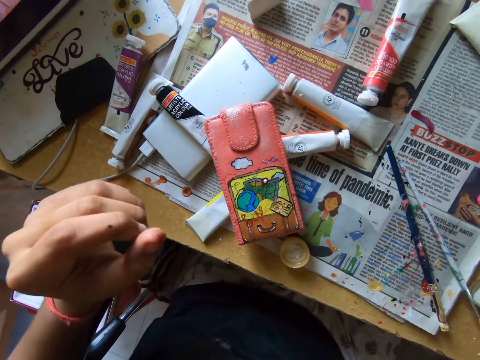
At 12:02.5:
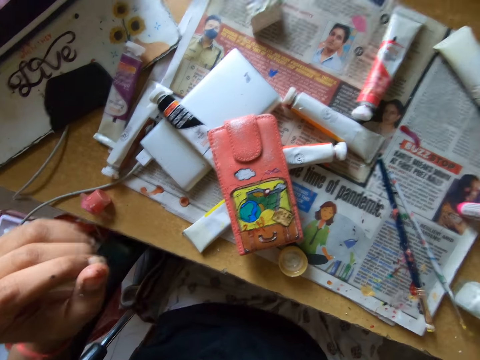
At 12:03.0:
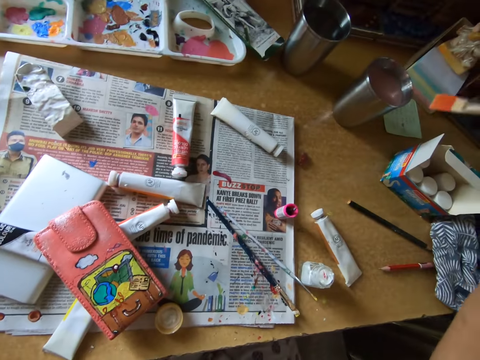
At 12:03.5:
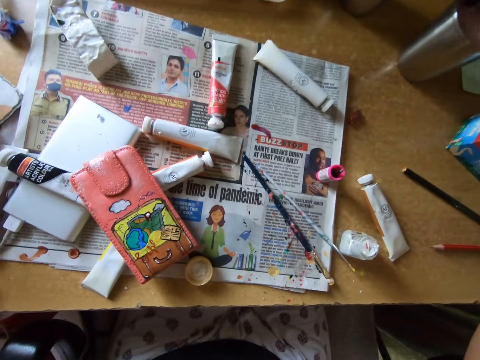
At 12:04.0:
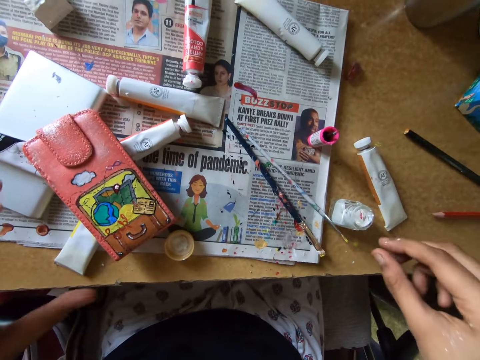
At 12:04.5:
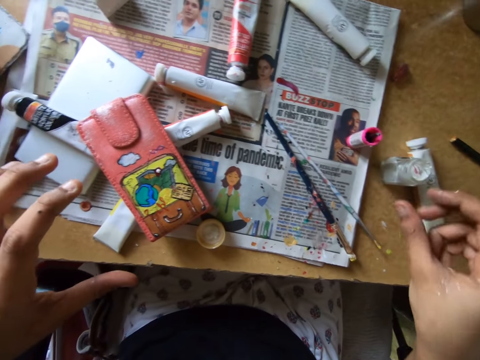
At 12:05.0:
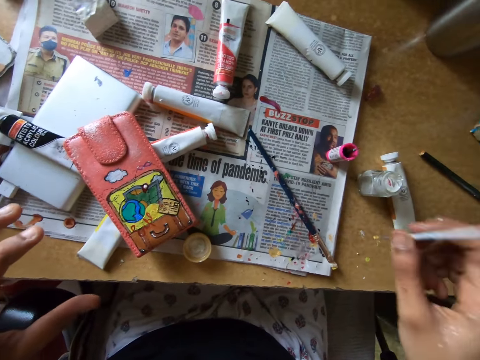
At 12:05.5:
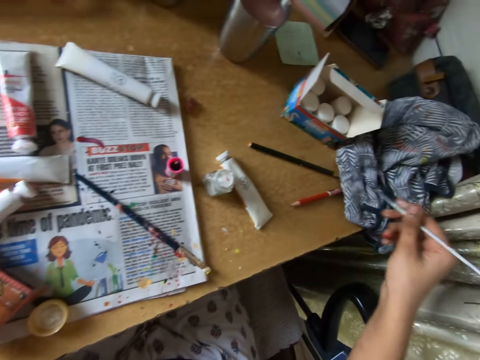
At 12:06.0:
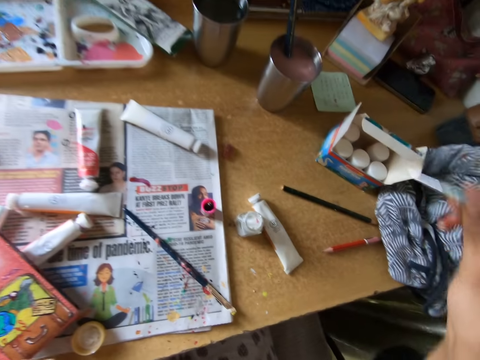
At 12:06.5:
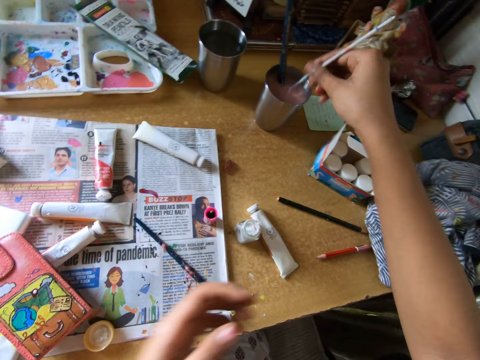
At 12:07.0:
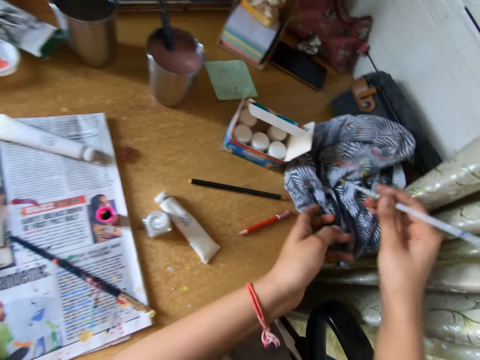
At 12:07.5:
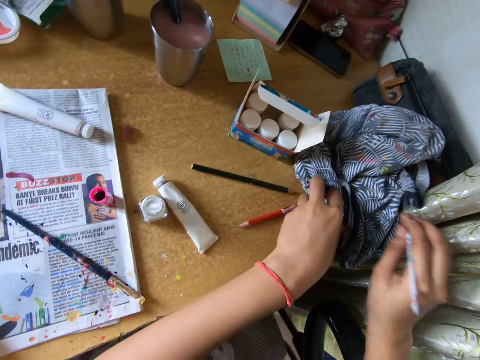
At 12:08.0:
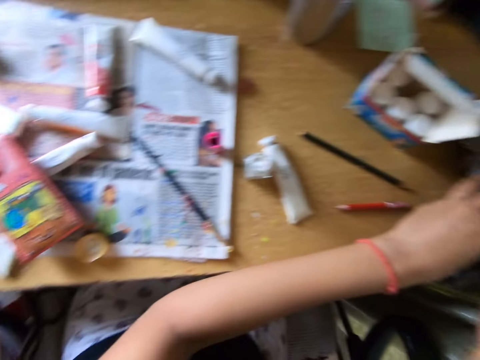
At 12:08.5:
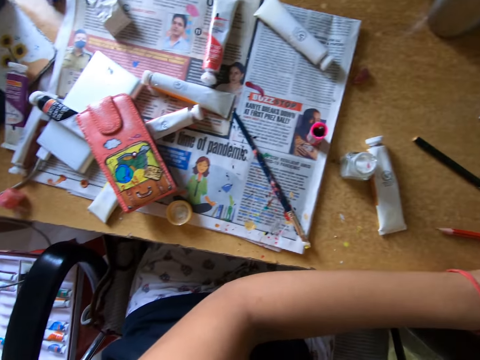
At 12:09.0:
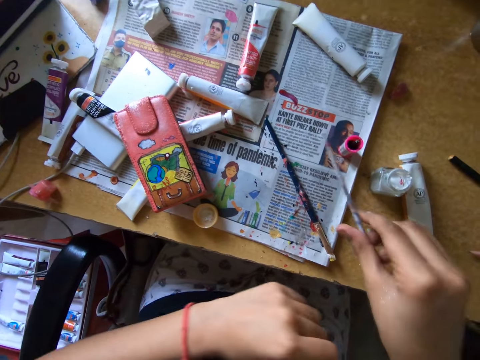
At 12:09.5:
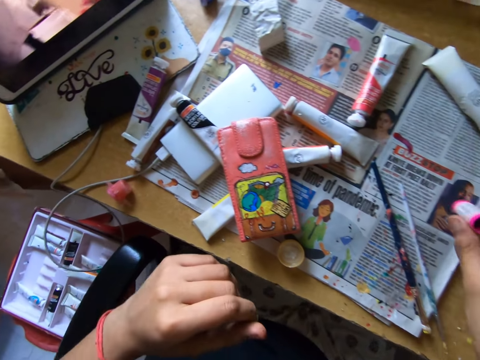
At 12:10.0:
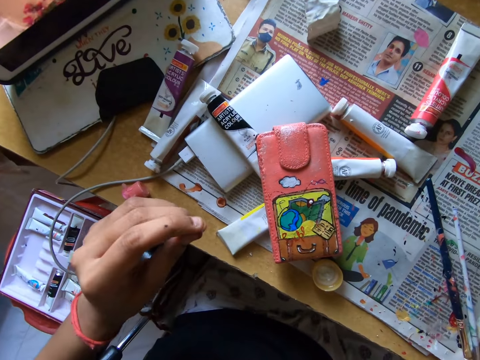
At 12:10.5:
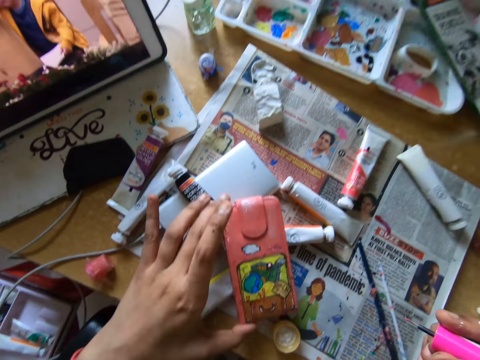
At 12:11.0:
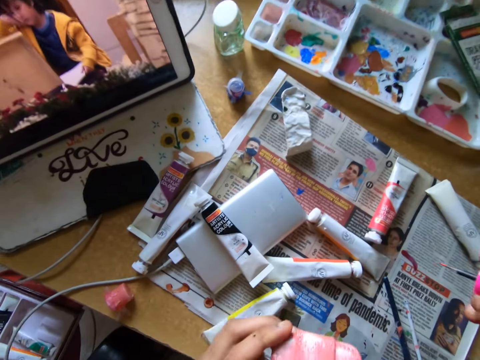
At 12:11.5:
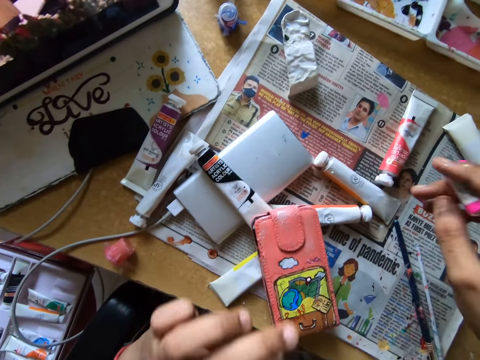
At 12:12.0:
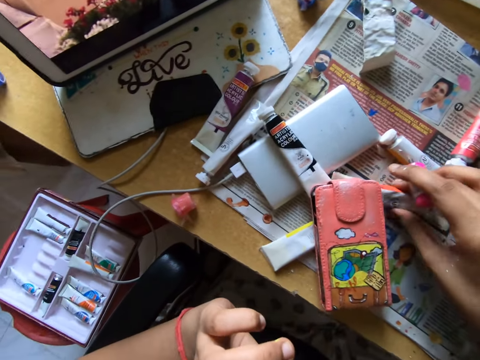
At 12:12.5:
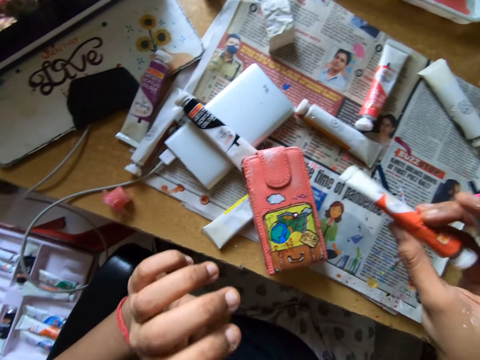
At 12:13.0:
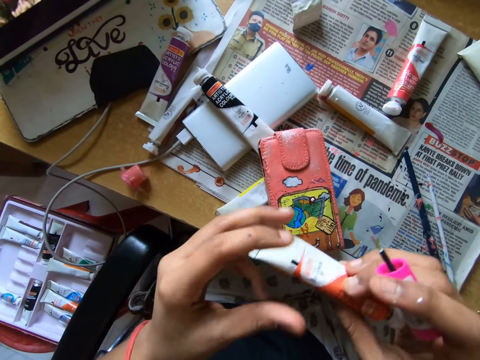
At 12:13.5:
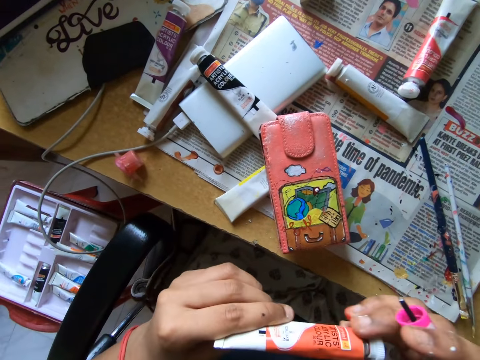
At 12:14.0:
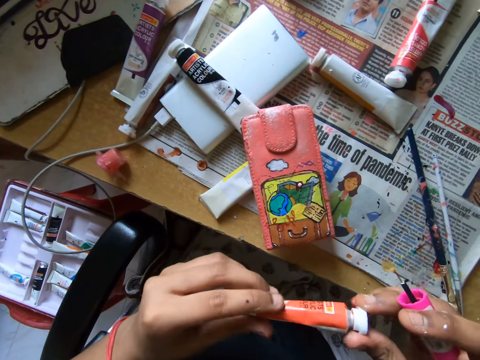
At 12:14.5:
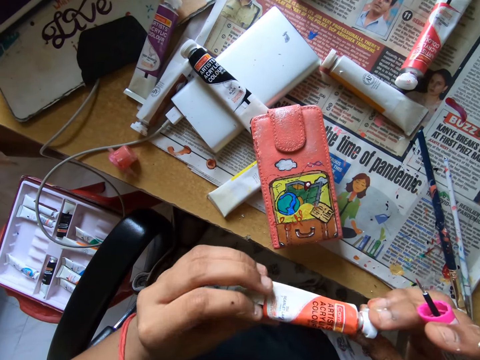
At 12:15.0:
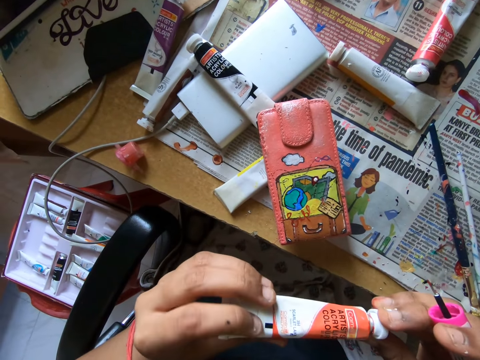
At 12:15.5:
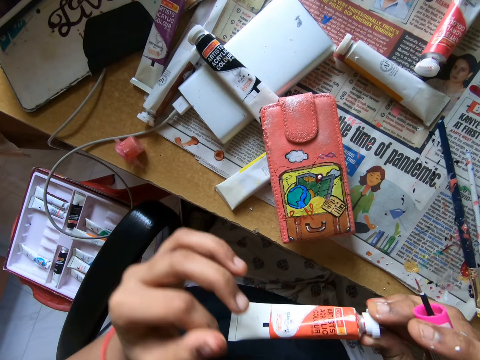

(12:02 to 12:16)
The camera wearer holds a paint brush. They dip the paint brush in a silver glass. They move a paint bottle on a table. They pick up the paint brush with a hand. They wipe the paint brush on a cloth. They dip the paint brush in the silver glass. They wipe the paint brush with the cloth. They put down the paint brush on the table. They pick up another paint brush. They pick up a wallet and put down the wallet. They pick up the paint bottle. They hold the paint bottle with hands.

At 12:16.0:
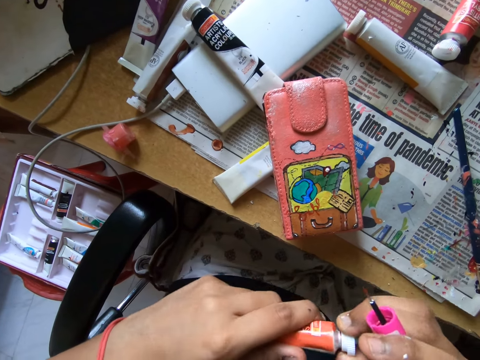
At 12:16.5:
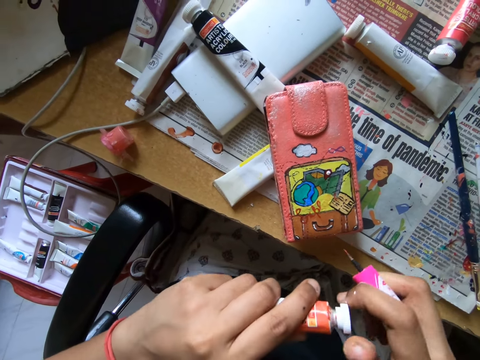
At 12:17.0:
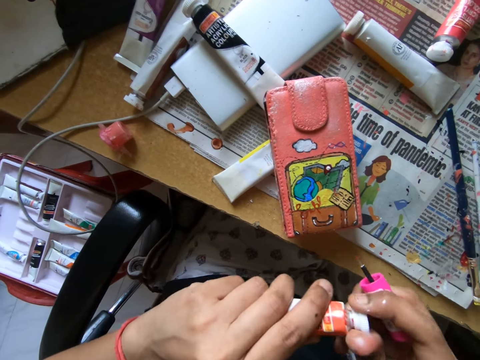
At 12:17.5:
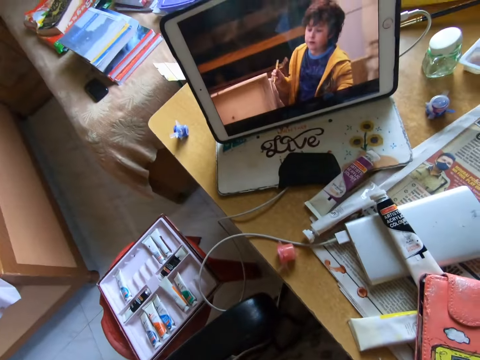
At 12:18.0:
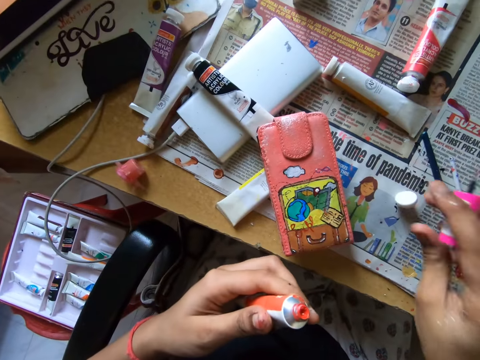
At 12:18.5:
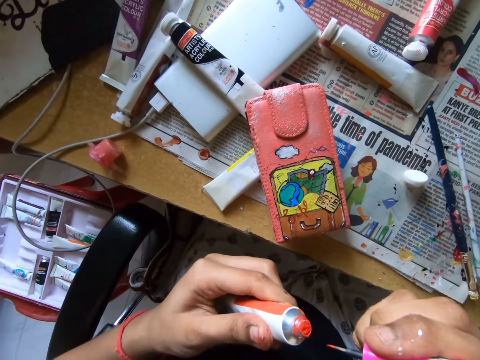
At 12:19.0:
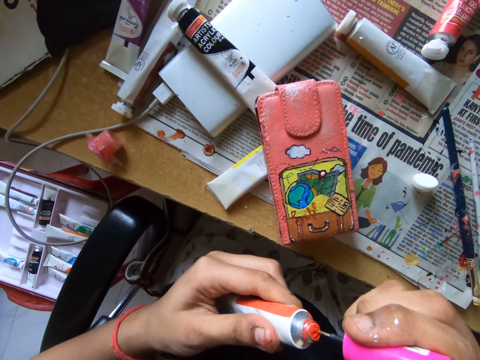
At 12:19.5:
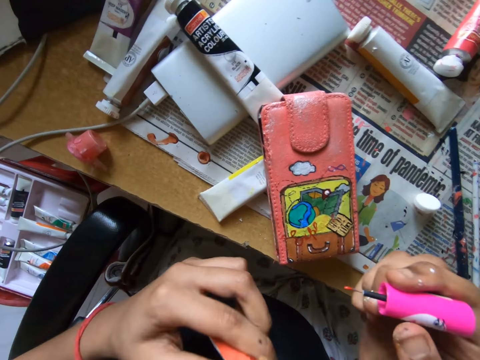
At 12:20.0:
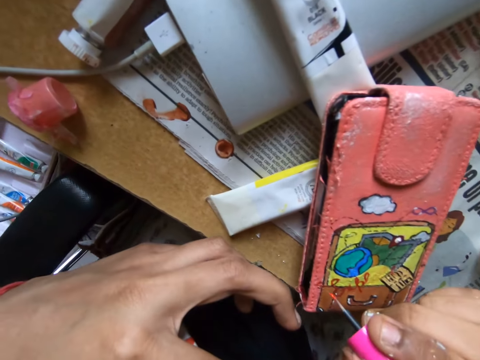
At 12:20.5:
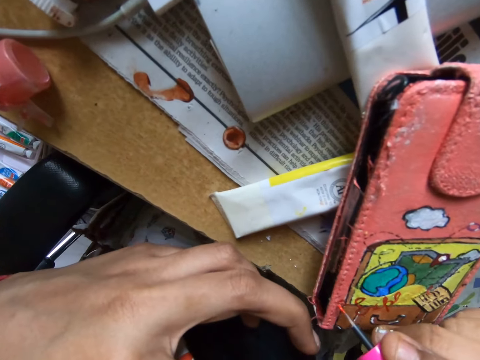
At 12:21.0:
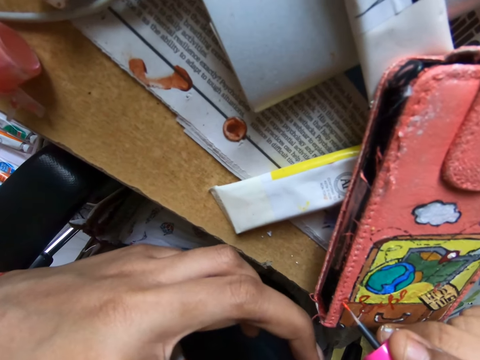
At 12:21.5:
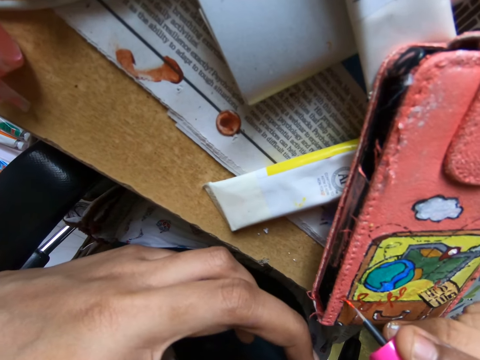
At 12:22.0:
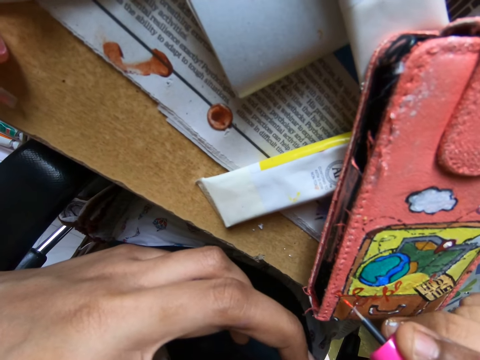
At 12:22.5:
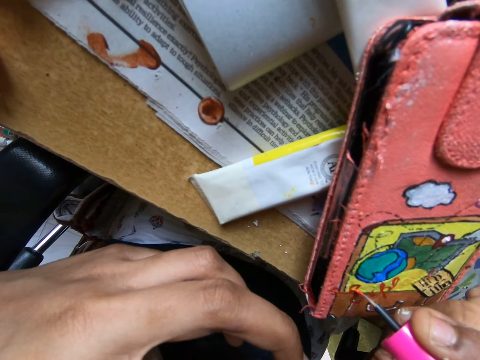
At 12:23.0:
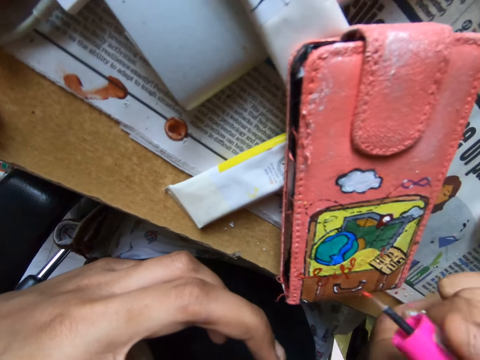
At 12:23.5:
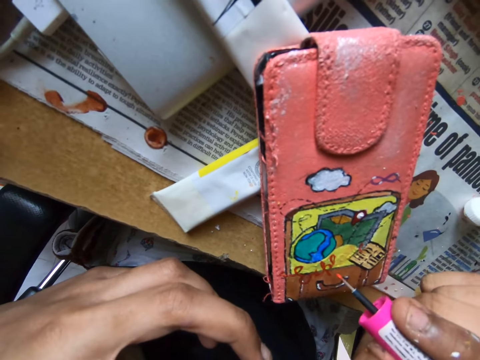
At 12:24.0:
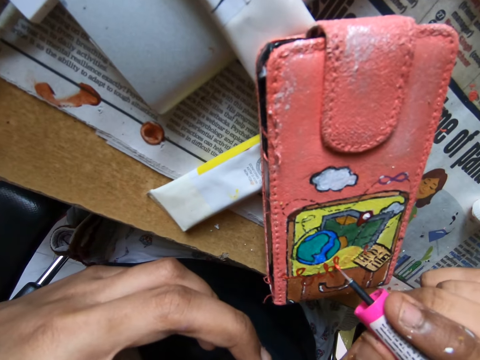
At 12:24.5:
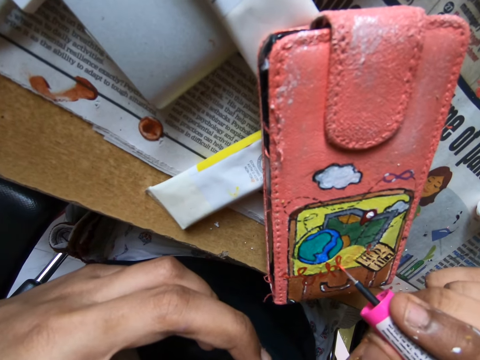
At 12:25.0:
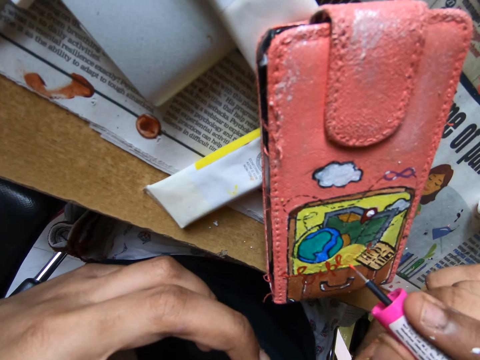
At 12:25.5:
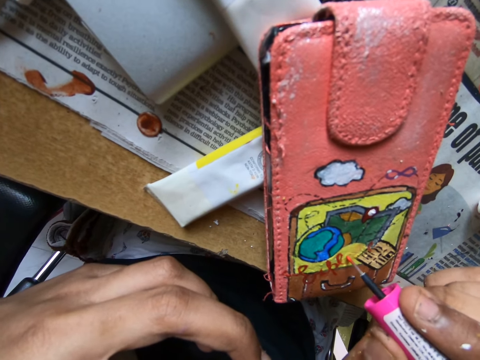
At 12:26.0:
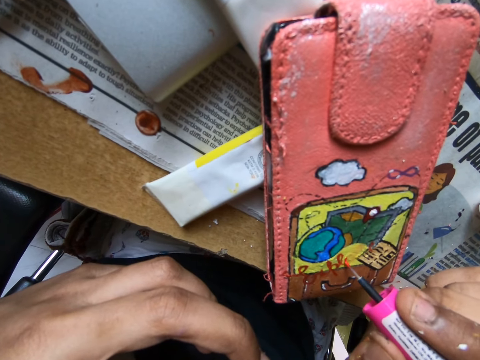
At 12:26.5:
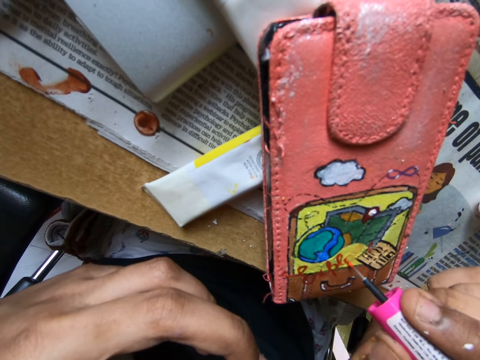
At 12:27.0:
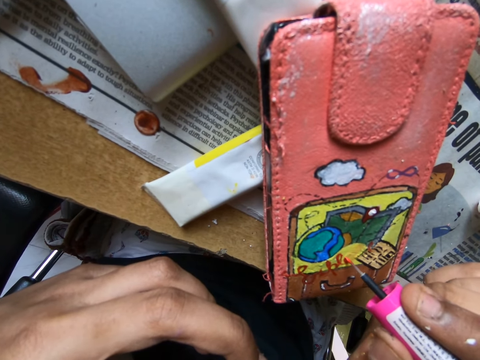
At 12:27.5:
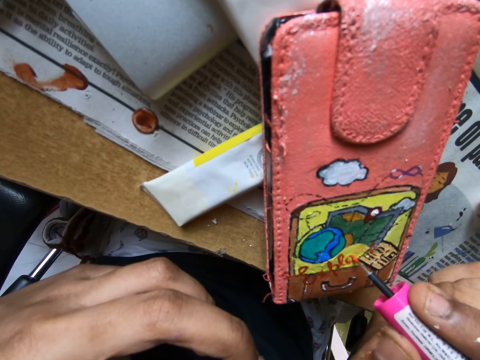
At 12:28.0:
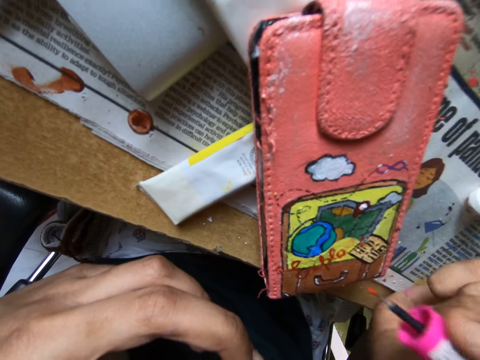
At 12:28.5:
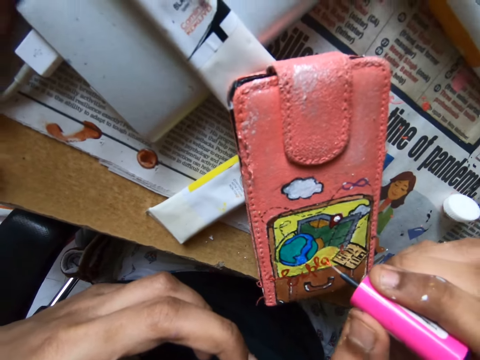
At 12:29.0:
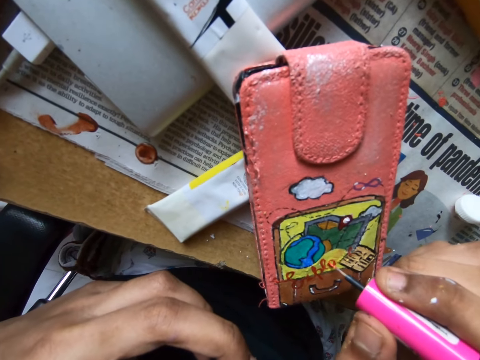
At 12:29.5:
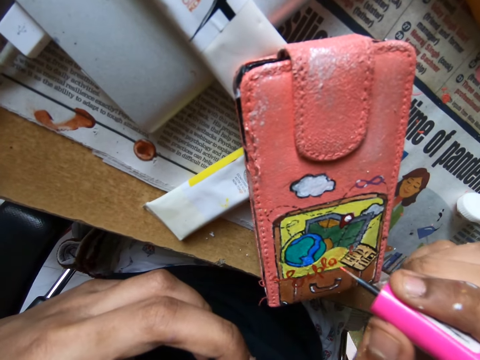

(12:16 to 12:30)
The camera wearer opens a paint bottle and puts down a lid. They scoop paint on the paint bottle with a paint brush. They paint a wallet with the paint brush.
